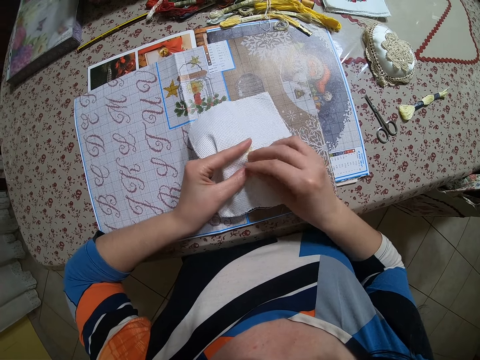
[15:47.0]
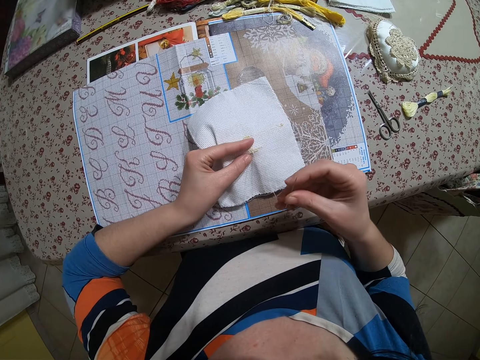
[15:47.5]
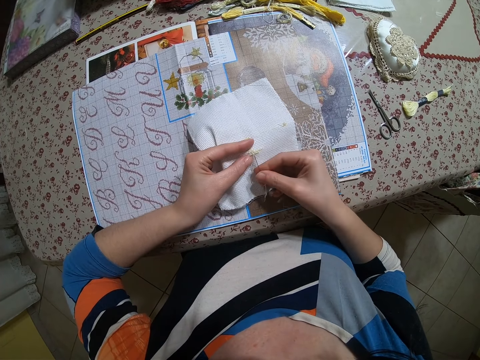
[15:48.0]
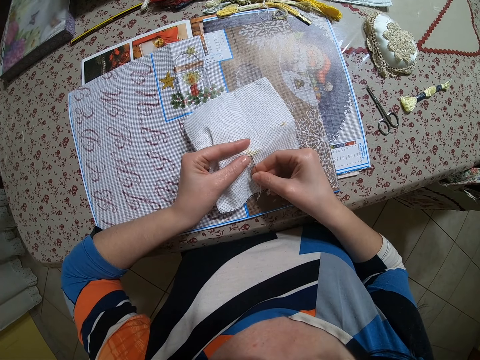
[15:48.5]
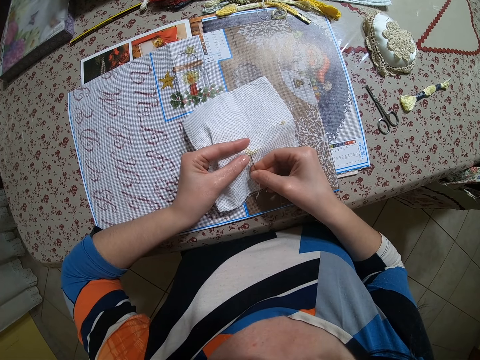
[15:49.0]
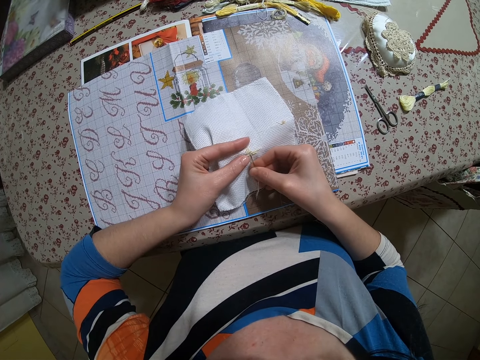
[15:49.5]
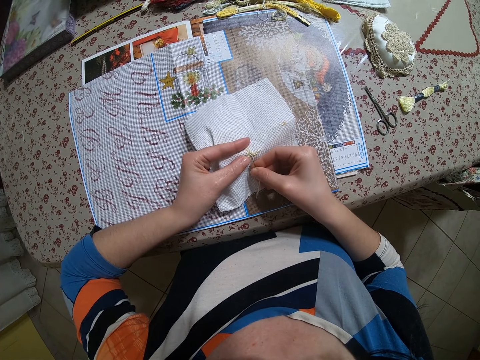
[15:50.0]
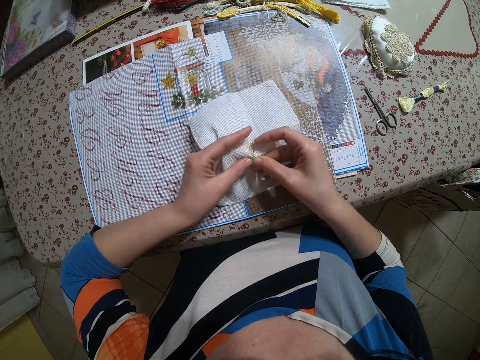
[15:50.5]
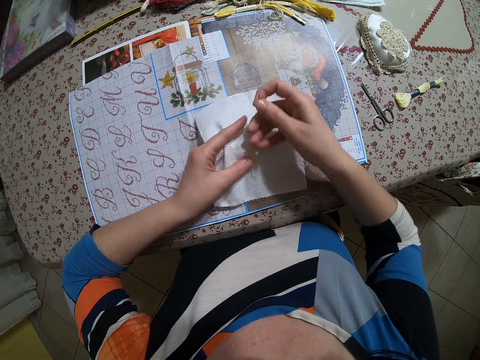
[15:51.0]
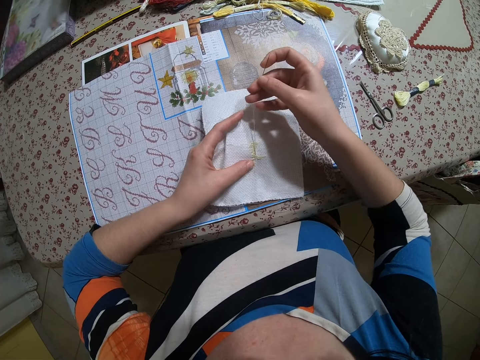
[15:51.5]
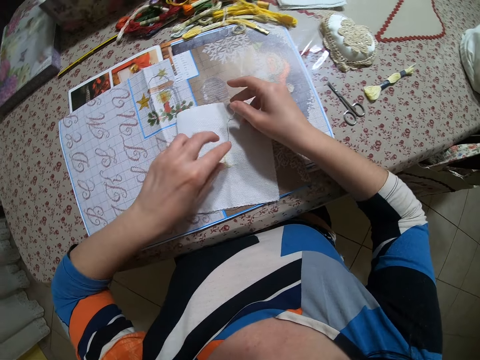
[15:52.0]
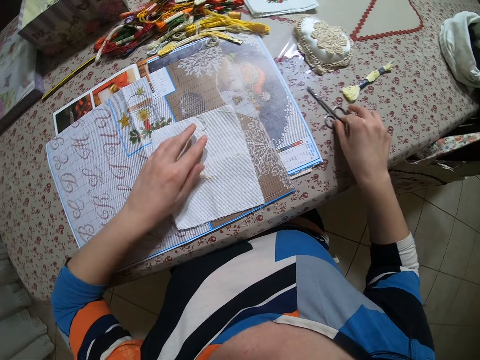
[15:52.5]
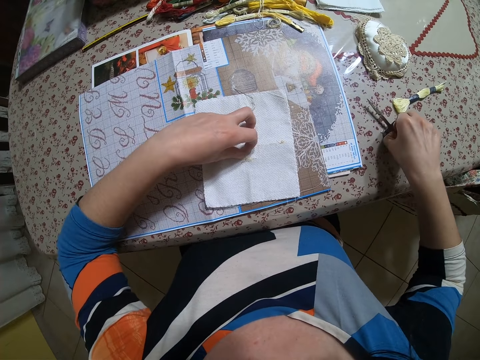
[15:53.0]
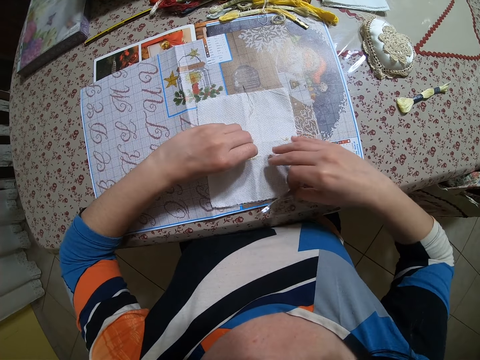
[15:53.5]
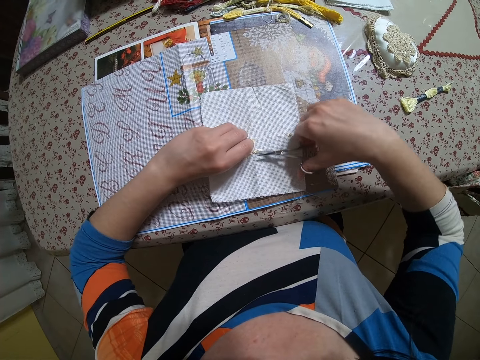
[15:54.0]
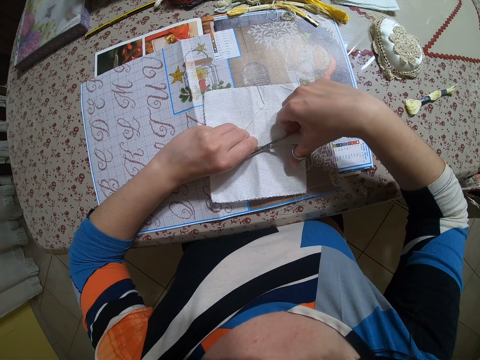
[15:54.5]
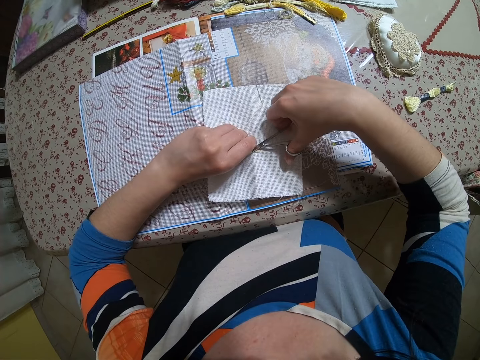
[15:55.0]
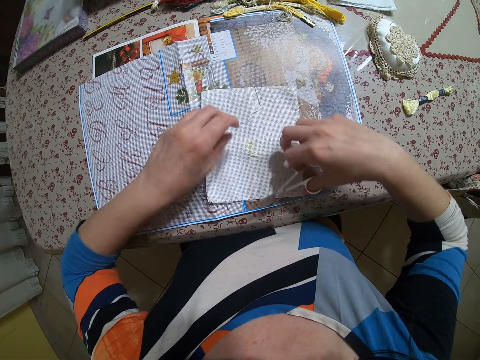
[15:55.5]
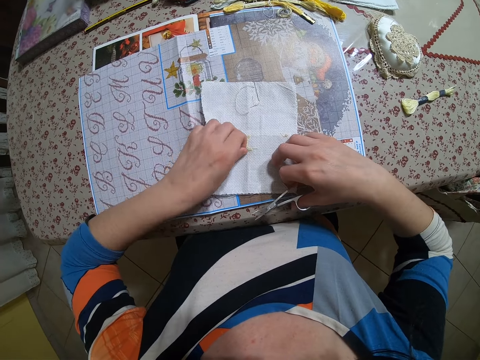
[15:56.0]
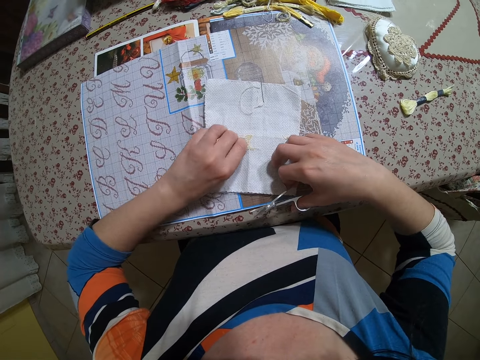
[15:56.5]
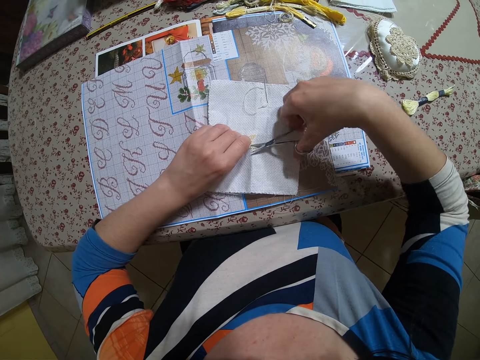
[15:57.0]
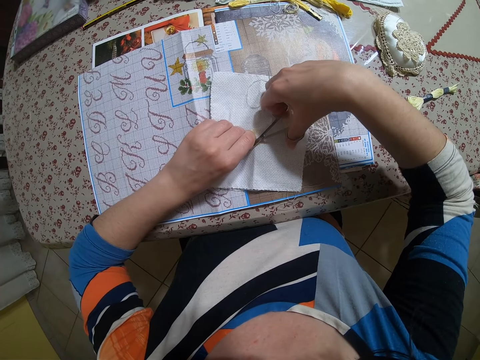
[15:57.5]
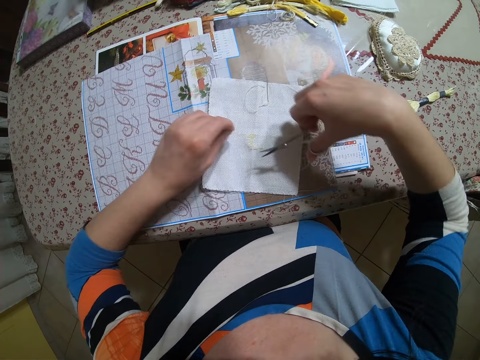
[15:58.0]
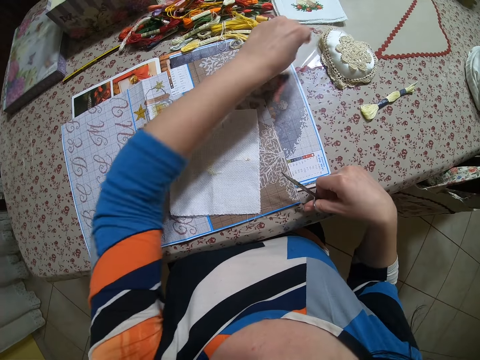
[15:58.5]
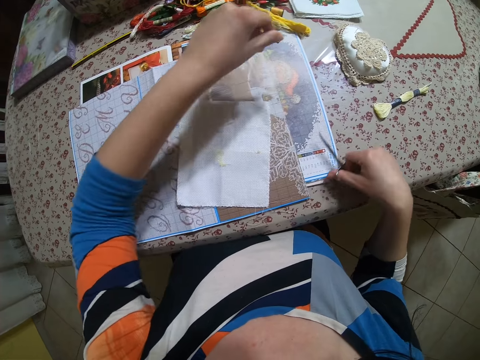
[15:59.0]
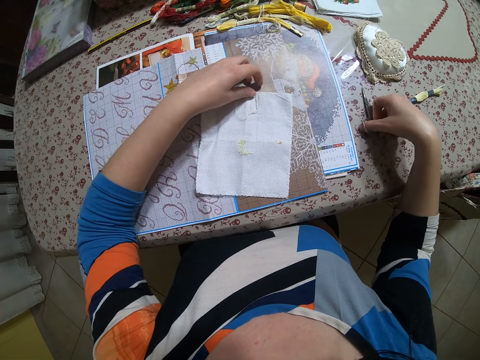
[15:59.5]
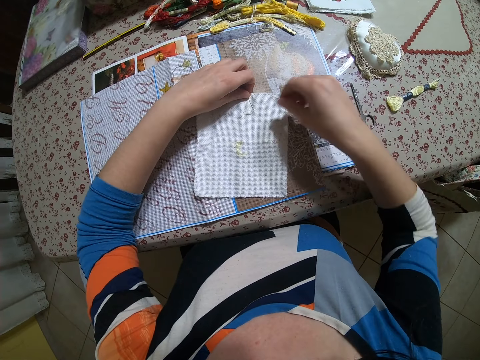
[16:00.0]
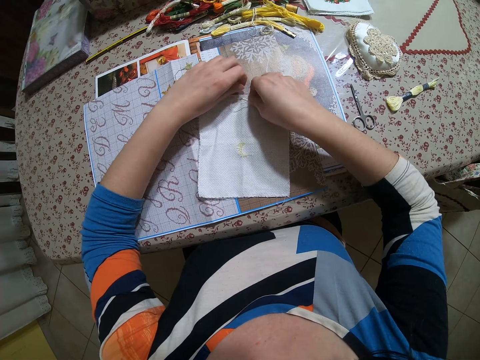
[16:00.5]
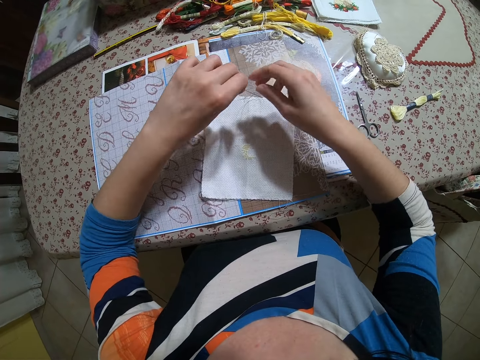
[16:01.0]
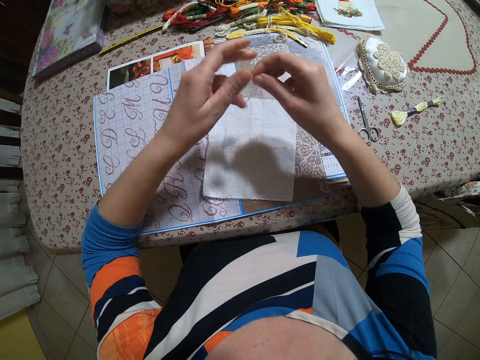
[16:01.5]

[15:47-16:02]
The camera wearer pulls the needle with her hand. She inserts the needle through the cloth. She pulls the needle with her hand. She drops the piece of cloth on the book with her left hand. She picks the scissors from the table with her right hand. She holds the thread with her hand and places her hand on the cloth. She cuts the thread on the needle from the piece of cloth with the scissors in her right hand. She drops the threads on the table with her left hand. She drops the scissors on the table with her right hand. She picks the needle from the piece of cloth with her hands.

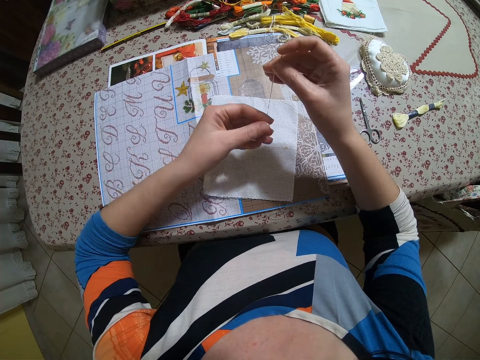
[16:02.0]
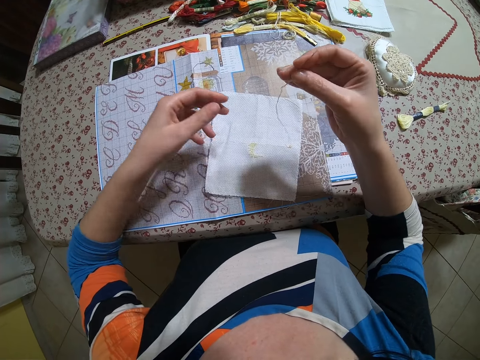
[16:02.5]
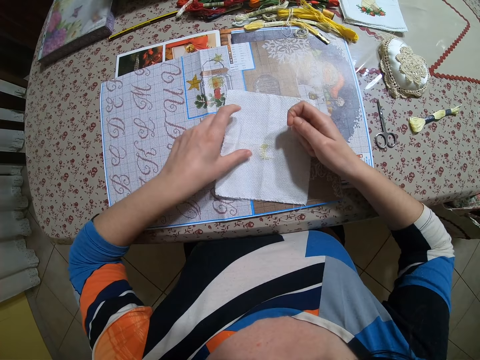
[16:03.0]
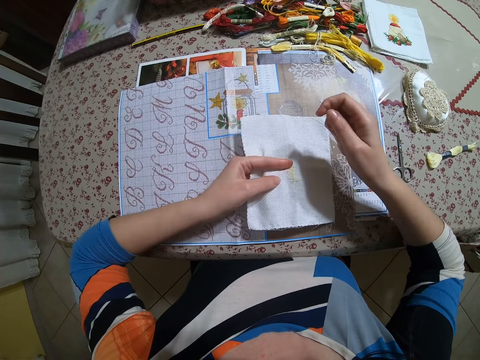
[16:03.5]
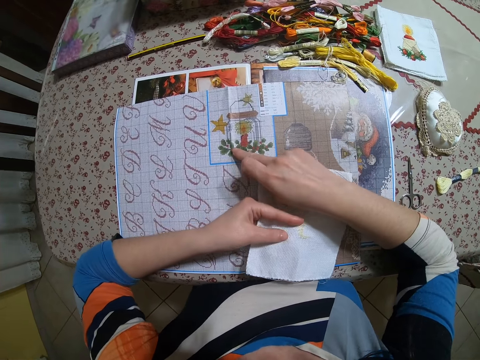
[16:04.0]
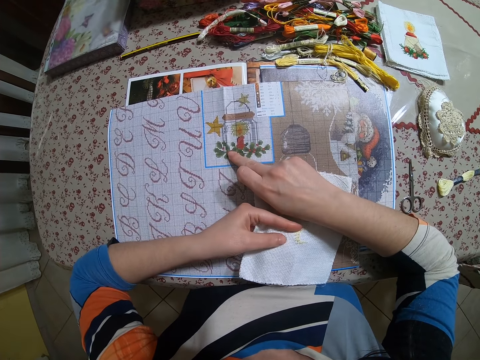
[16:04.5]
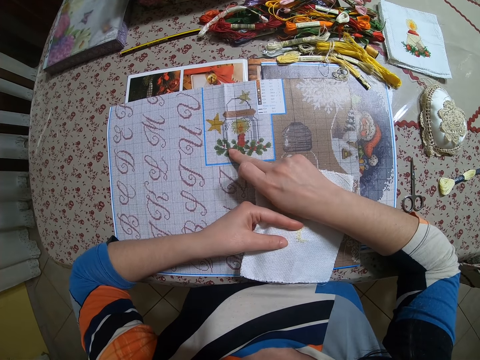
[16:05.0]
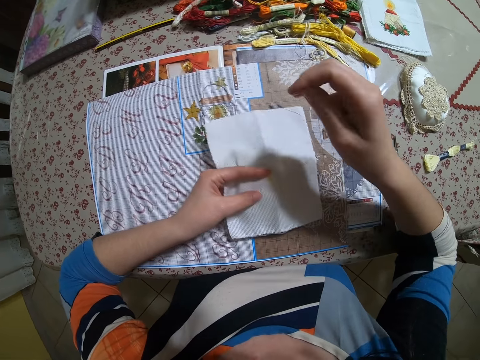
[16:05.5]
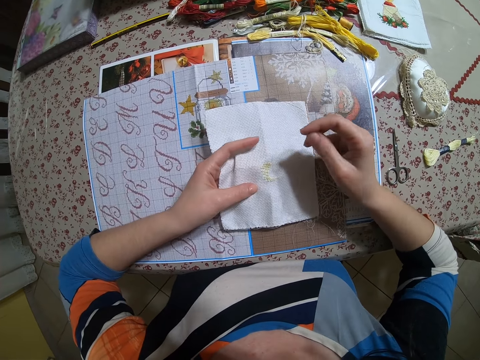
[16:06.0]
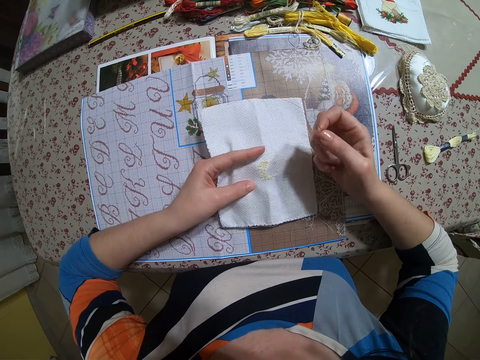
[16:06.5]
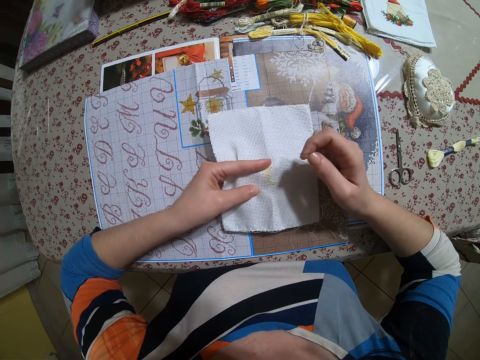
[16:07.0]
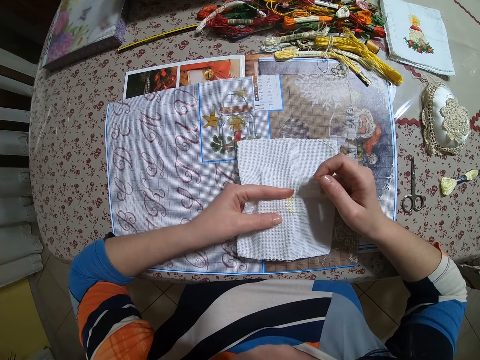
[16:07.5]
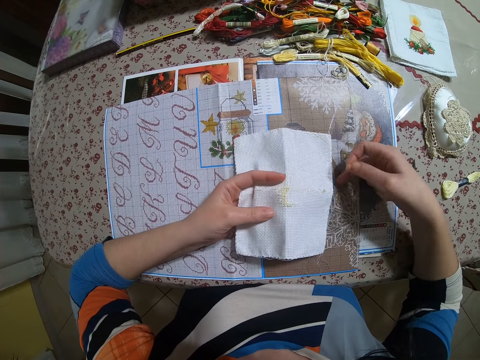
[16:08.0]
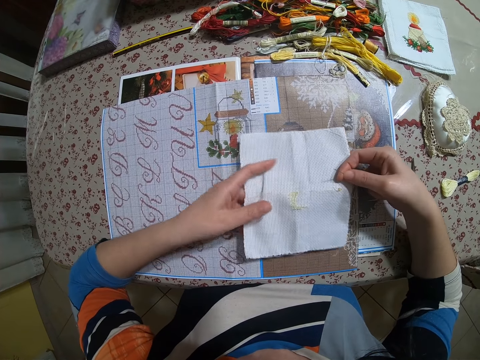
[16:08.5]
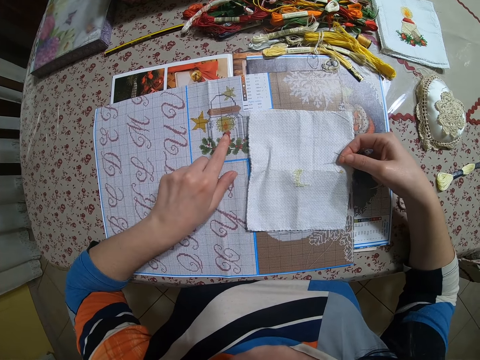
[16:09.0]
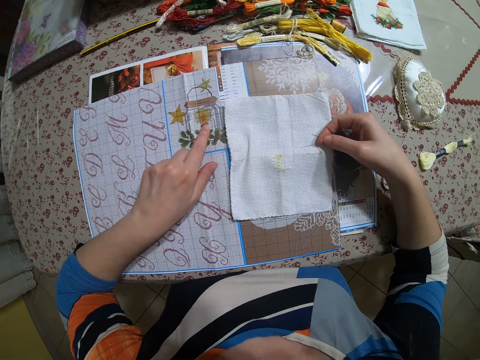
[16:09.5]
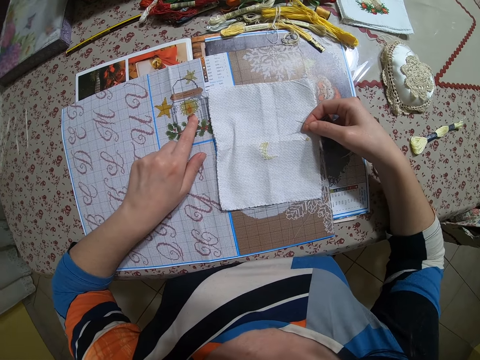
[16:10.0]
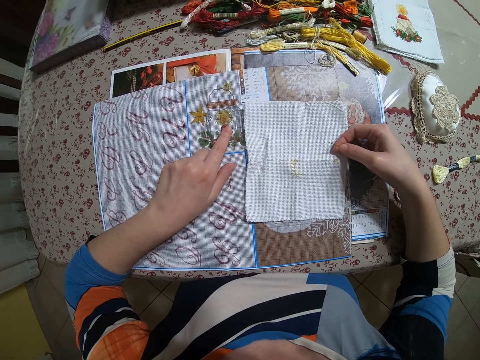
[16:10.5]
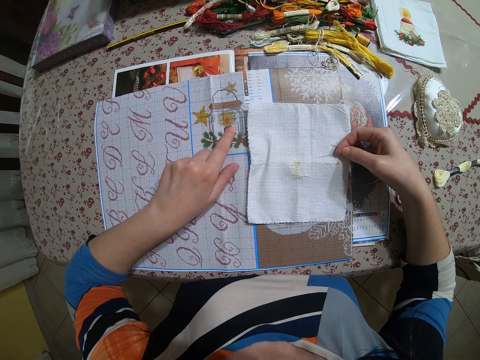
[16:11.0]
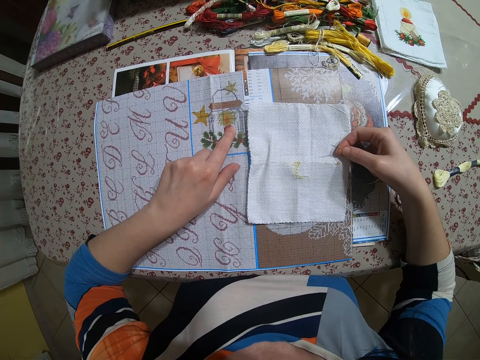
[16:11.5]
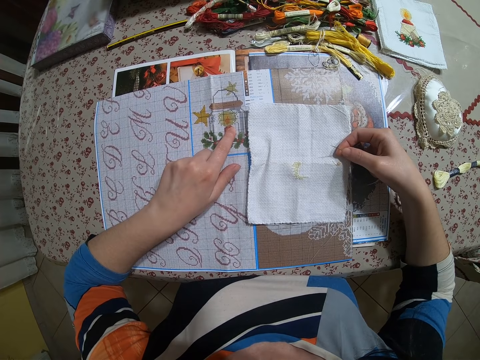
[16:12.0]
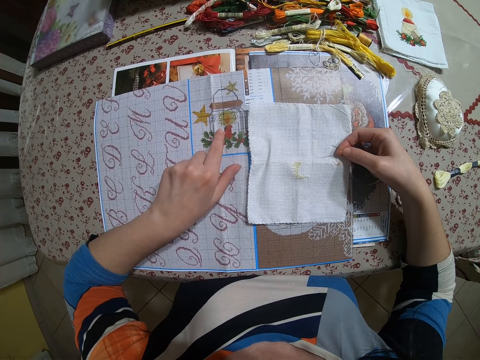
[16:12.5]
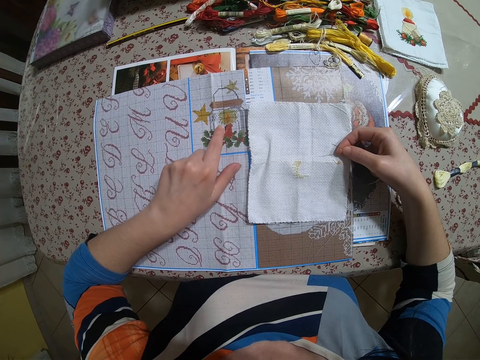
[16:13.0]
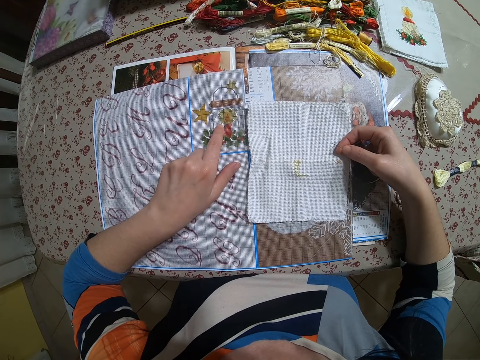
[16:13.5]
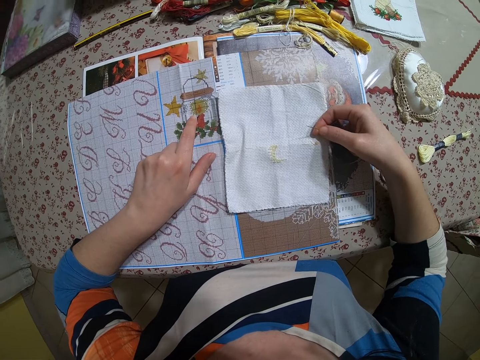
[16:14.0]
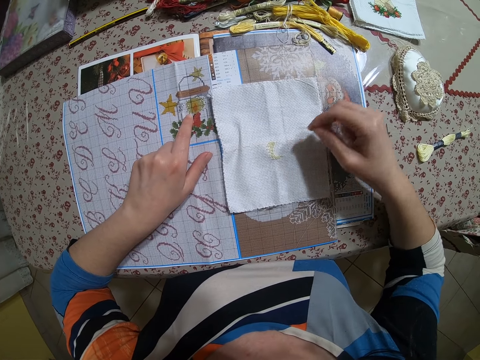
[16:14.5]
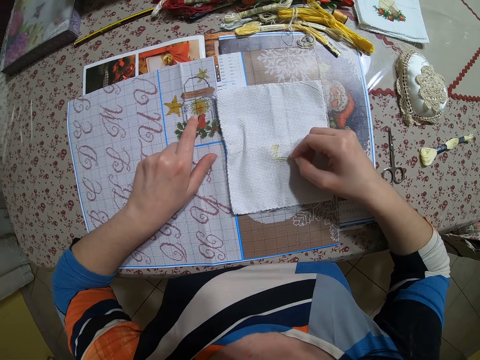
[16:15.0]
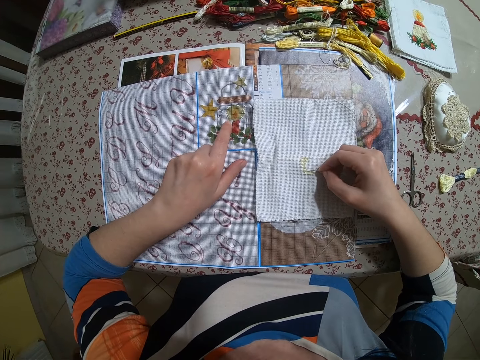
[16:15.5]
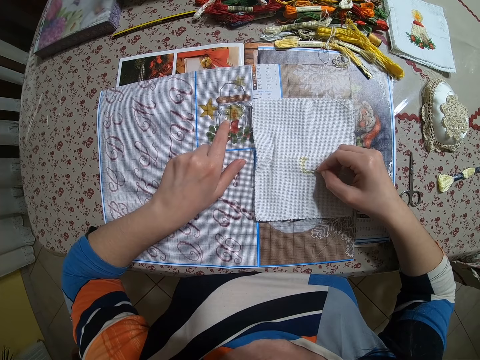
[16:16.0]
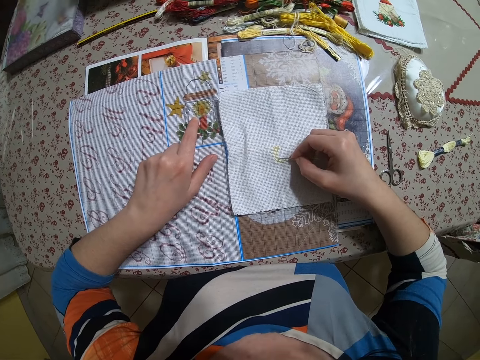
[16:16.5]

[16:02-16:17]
The camera wearer holds the thread with both hands. She lifts the piece of cloth from the book with her left hand. She touches the book with her right finger. She passes the piece of cloth to her right hand. She touches the book with her left finger. She places the cloth on the table and places her hand on the table.
